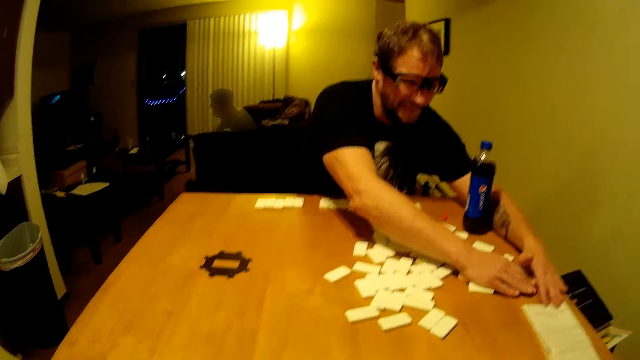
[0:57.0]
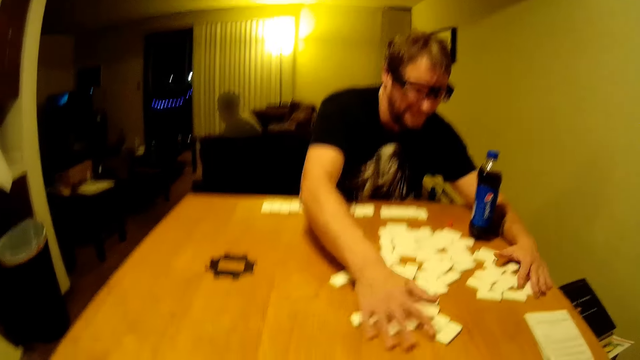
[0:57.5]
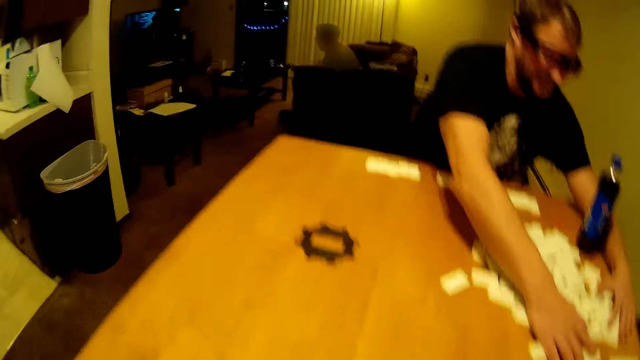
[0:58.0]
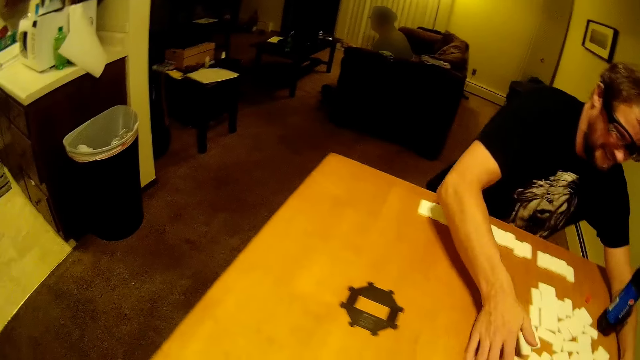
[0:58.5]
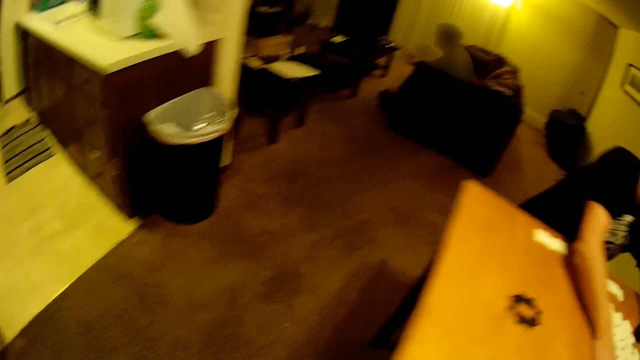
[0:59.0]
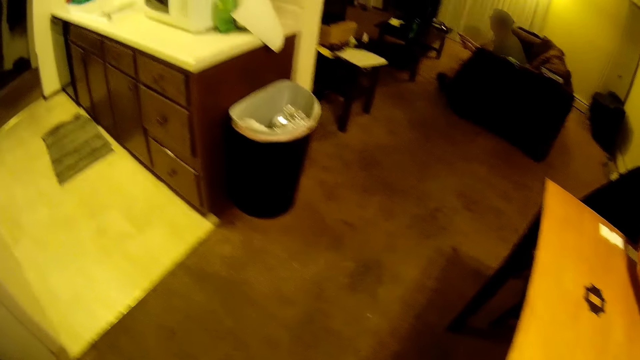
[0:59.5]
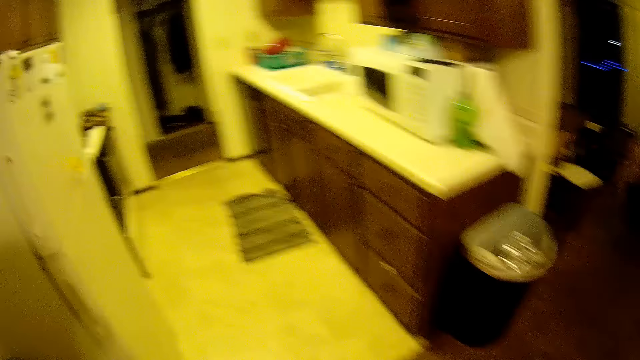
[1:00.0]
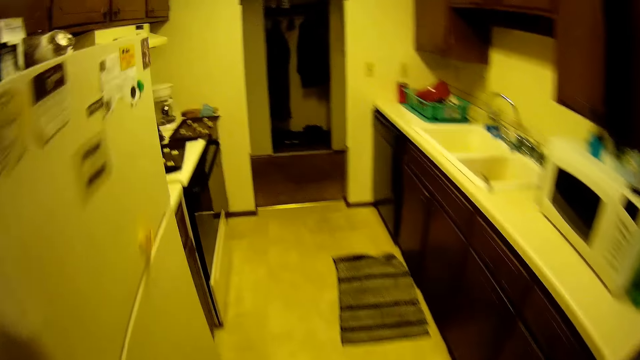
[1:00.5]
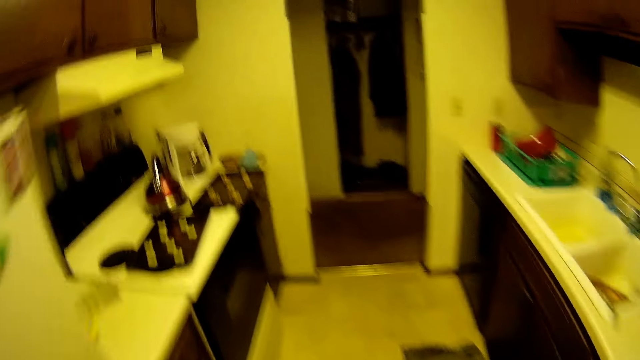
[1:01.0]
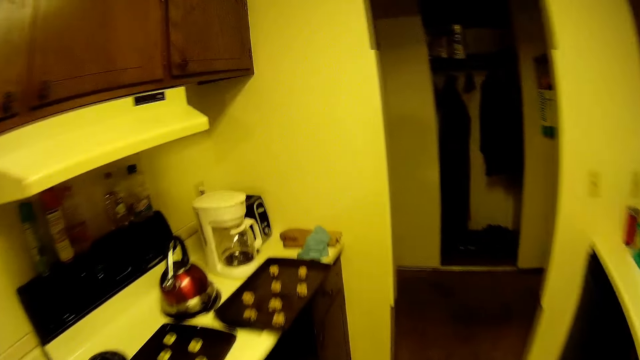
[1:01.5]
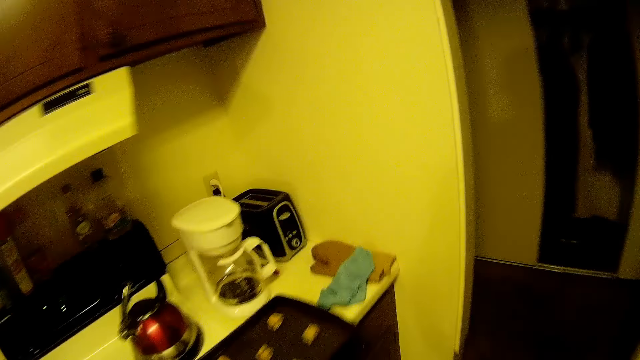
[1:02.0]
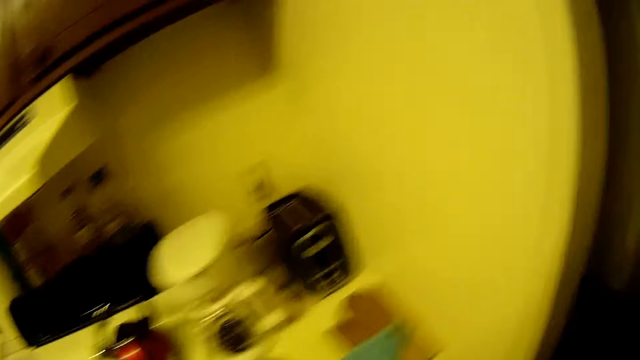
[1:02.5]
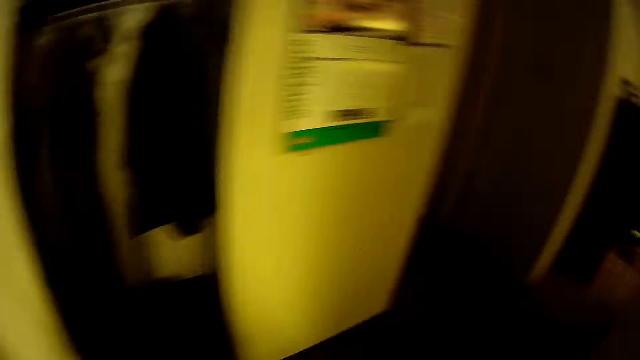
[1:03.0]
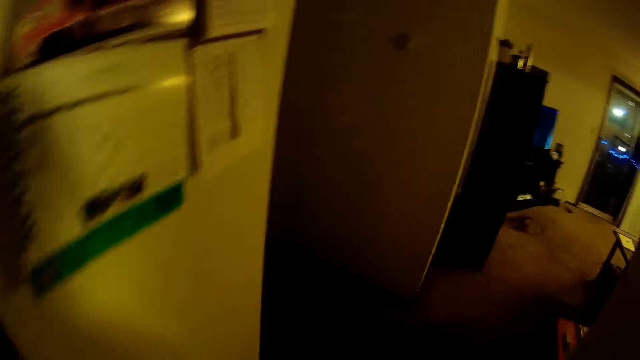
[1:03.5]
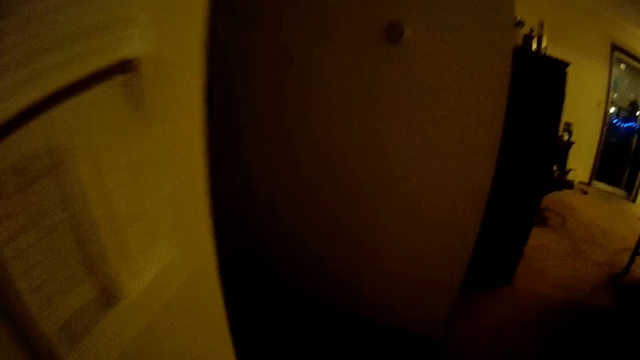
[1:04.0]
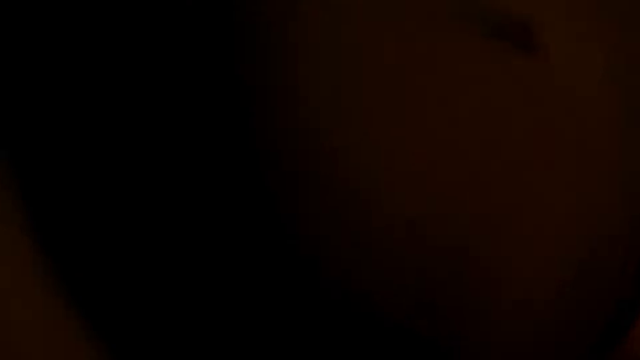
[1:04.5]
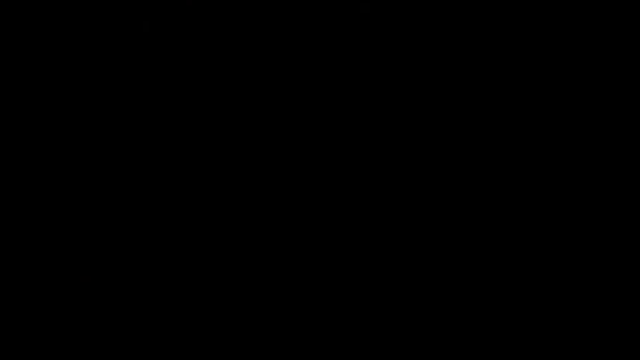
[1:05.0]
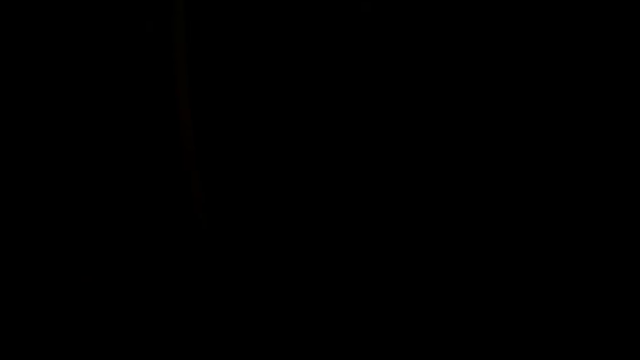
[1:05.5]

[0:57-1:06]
A man pushes the dominoes. The camera wearer walks to the kitchen or moves toward the bedroom.

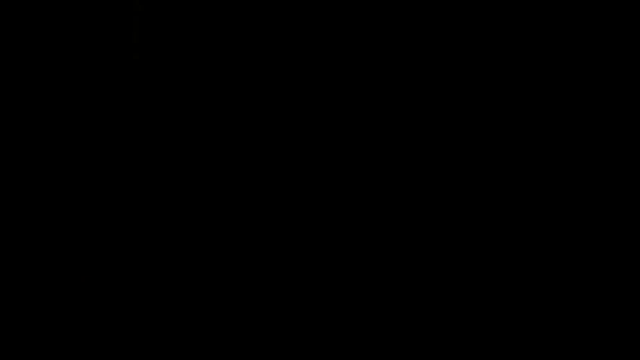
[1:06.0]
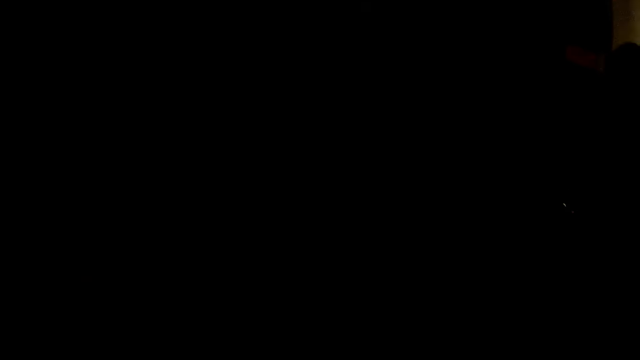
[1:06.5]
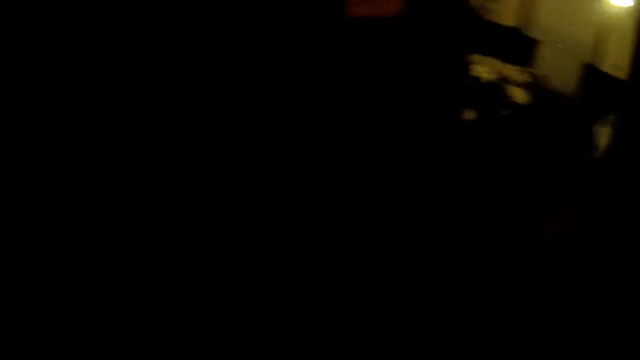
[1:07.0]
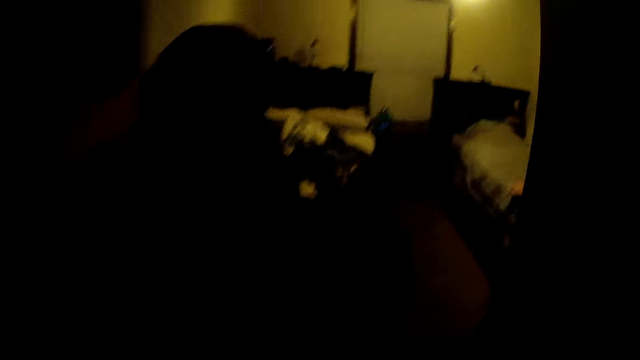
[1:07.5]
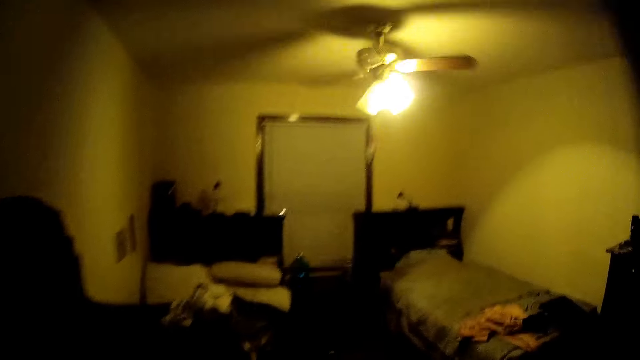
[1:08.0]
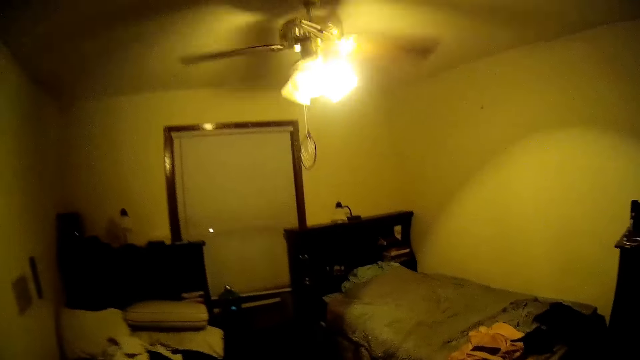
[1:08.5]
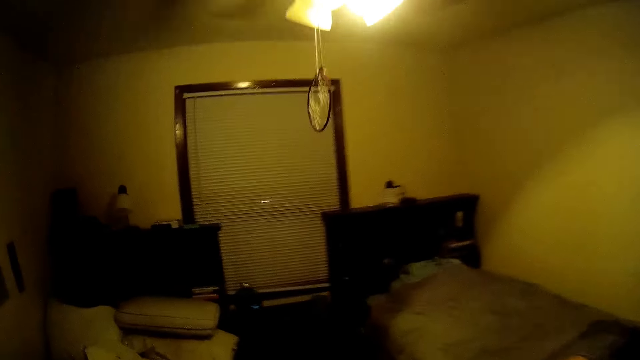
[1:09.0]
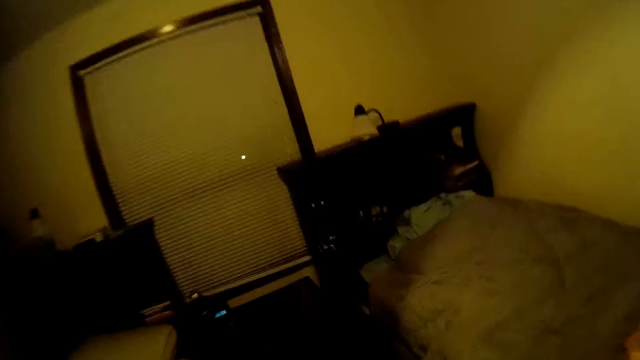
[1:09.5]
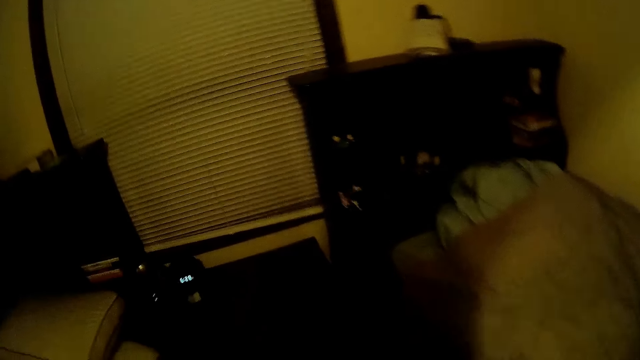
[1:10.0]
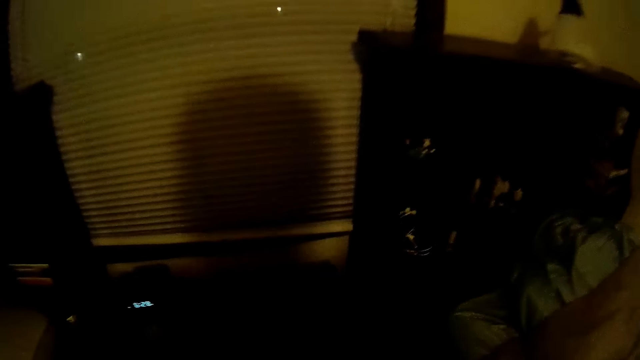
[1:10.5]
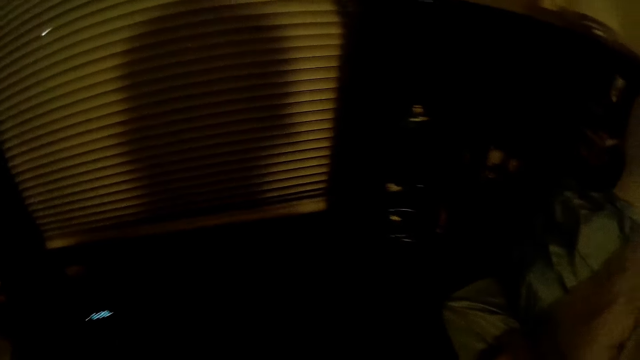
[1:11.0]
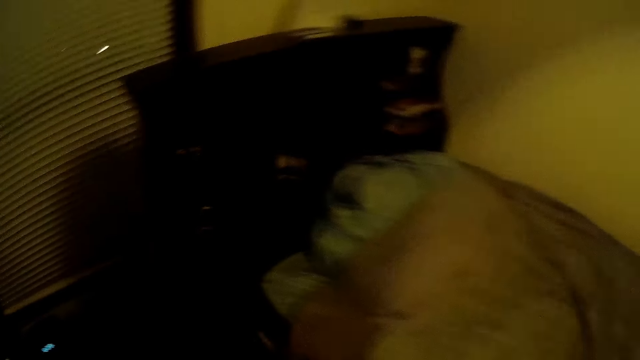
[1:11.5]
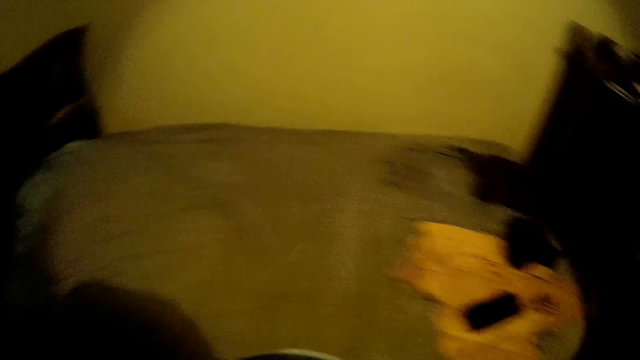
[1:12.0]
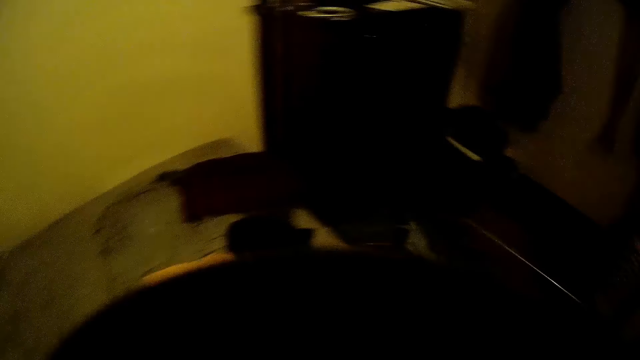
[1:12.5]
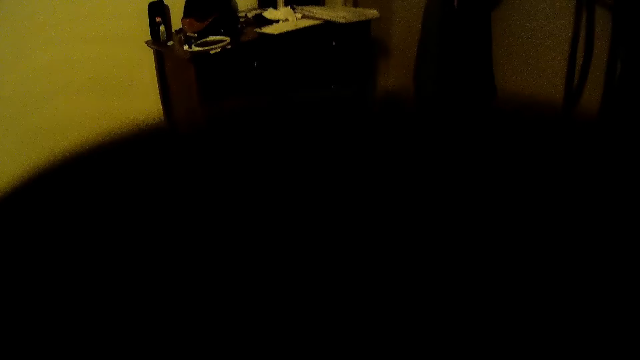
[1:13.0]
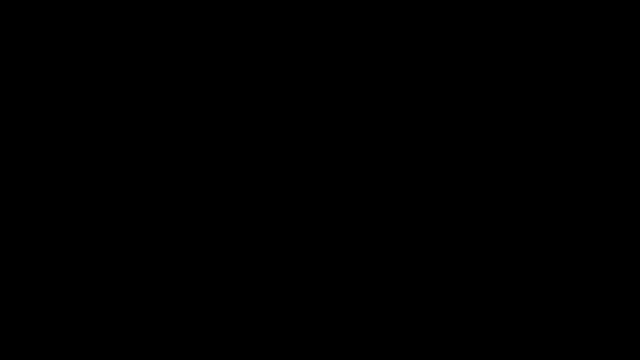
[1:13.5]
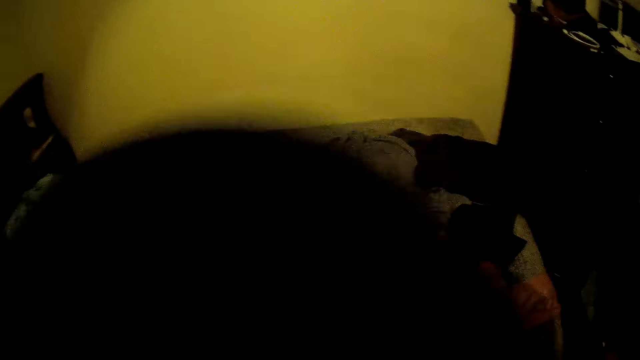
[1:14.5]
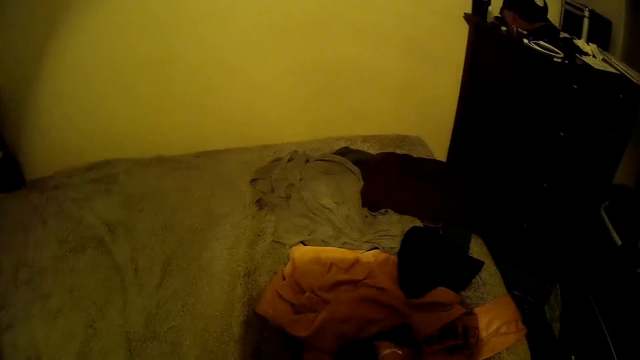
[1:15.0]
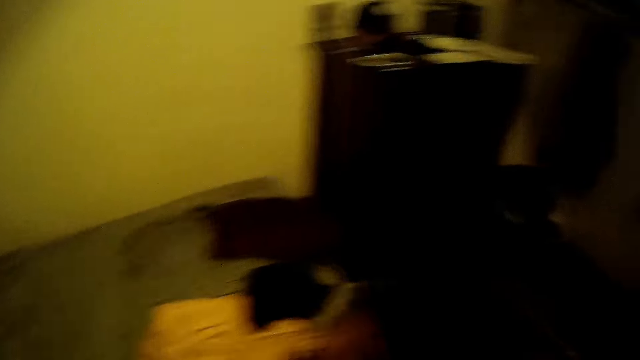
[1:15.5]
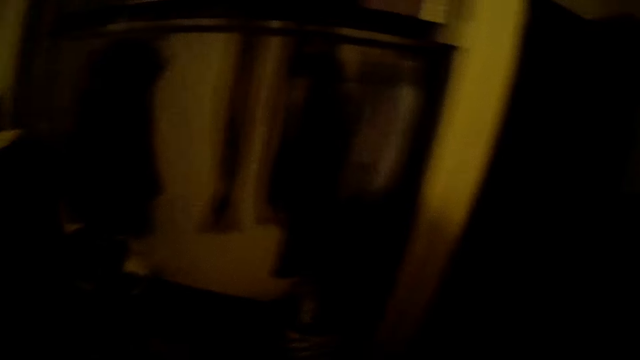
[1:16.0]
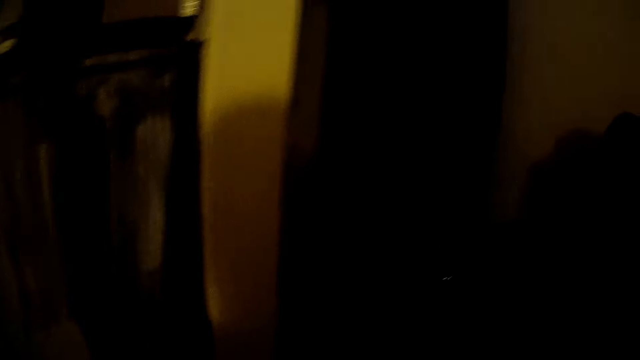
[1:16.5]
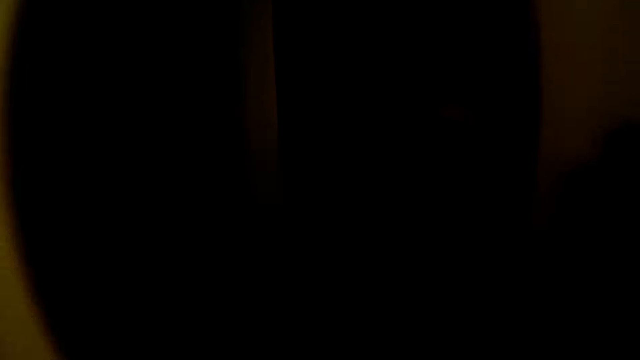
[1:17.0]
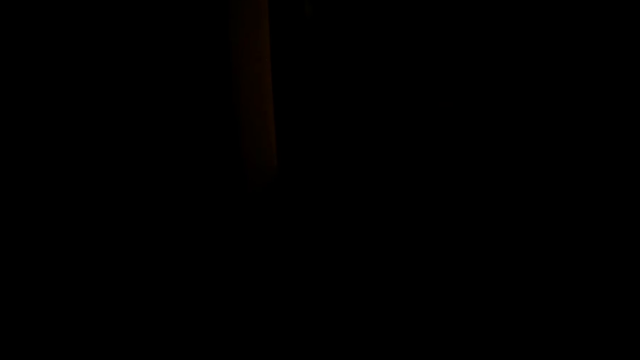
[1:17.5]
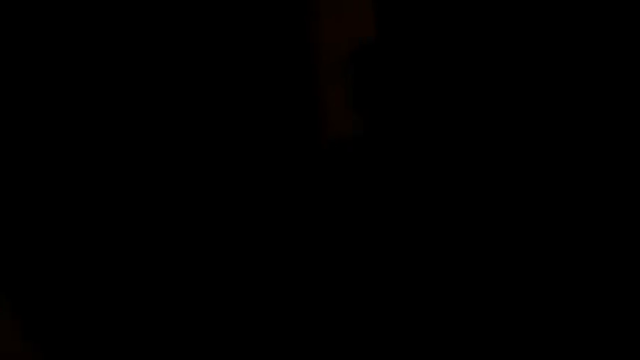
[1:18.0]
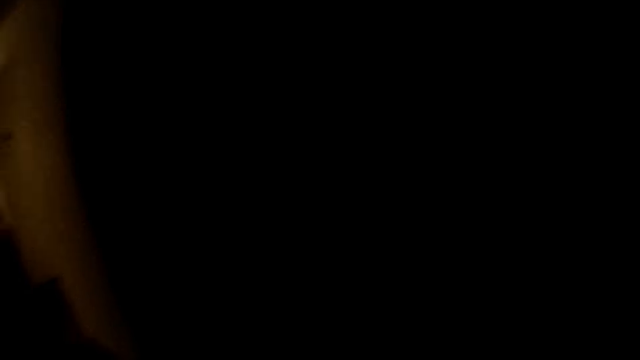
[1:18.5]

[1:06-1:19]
The camera wearer enters the bedroom. They pick up a water glass, move, and drink water. They belch.
